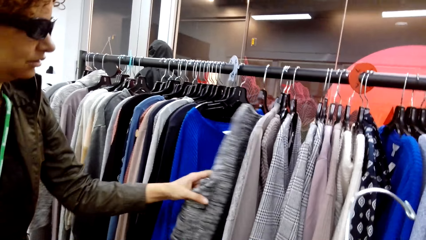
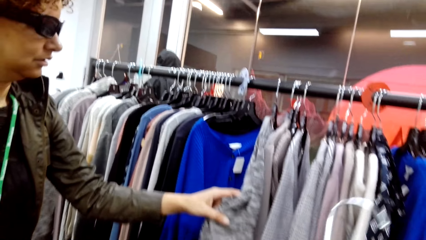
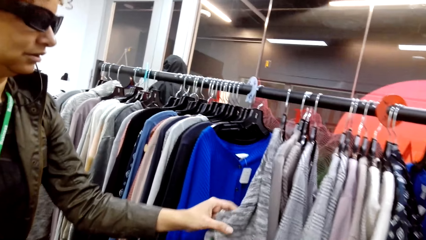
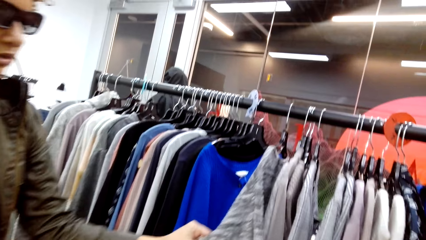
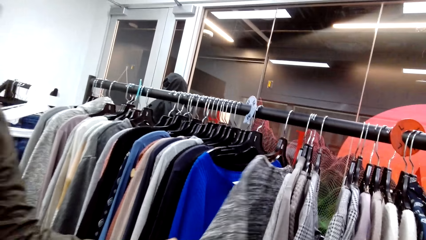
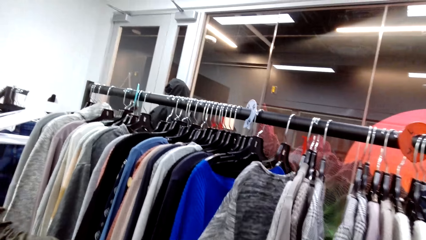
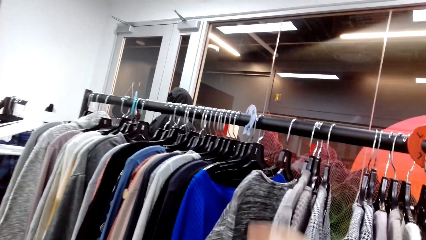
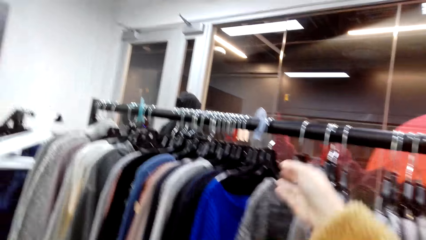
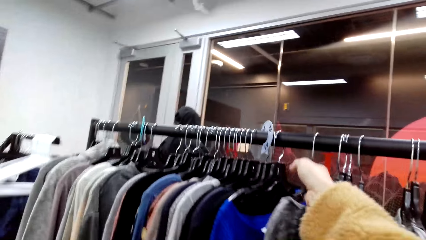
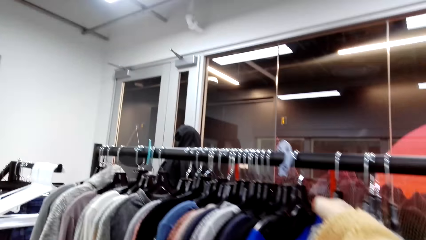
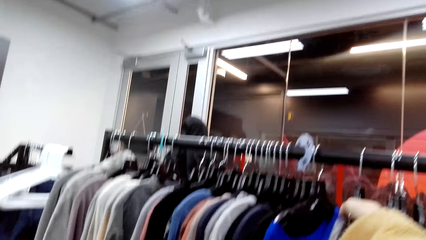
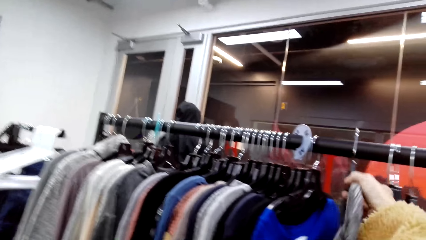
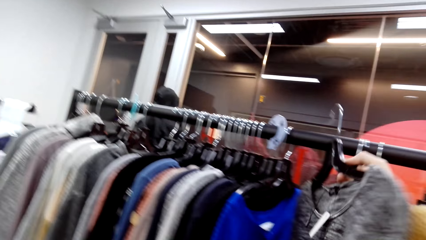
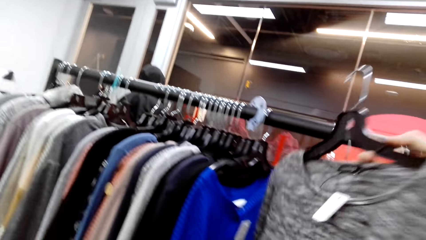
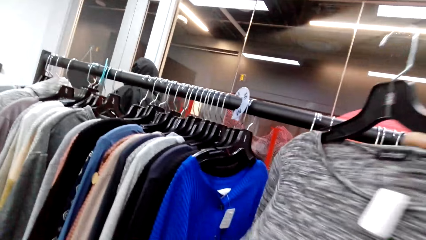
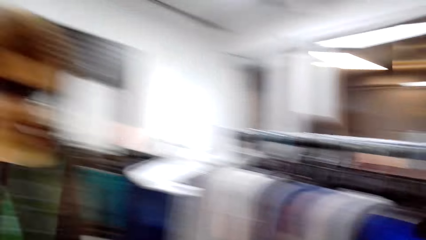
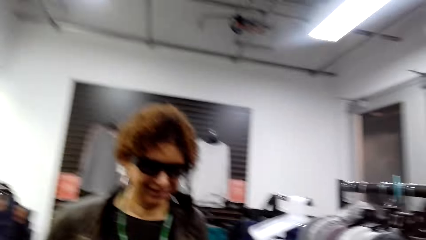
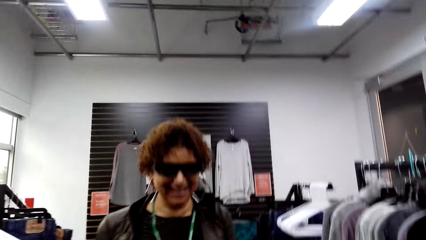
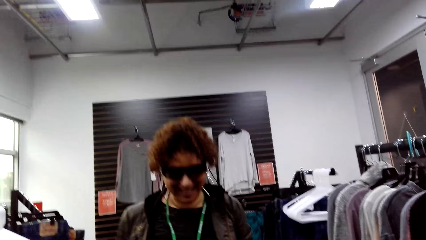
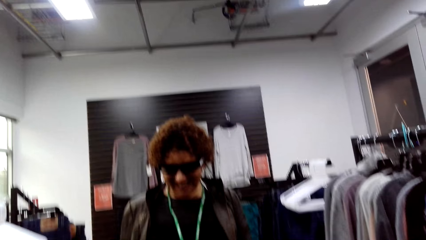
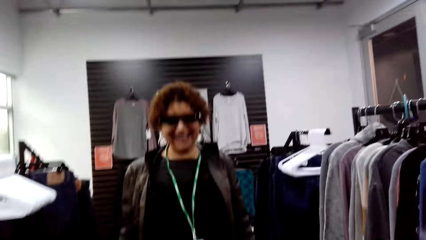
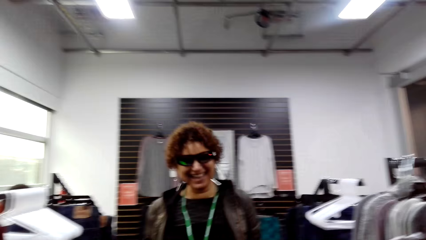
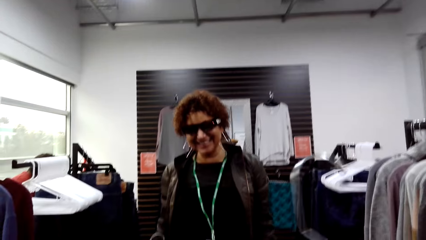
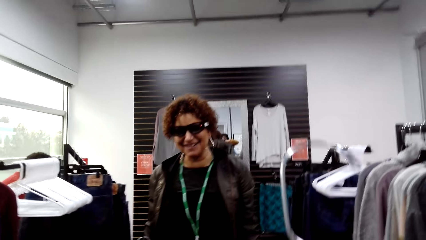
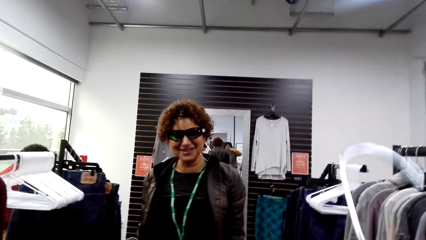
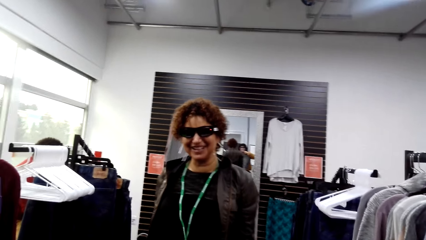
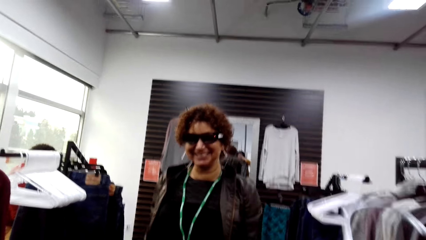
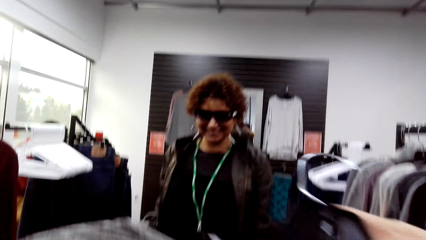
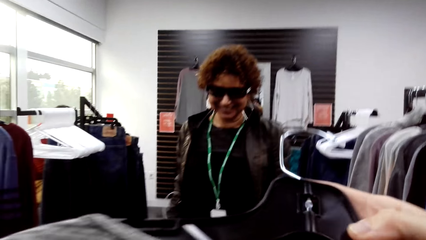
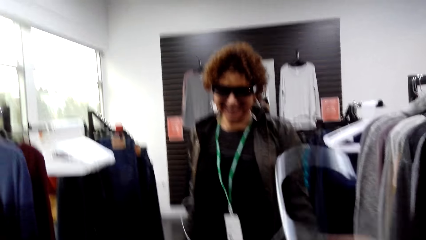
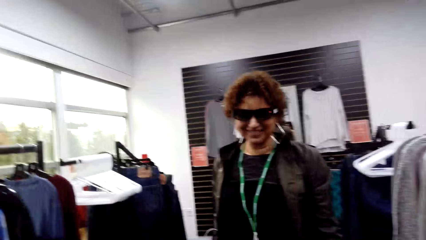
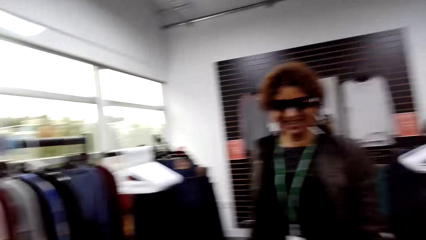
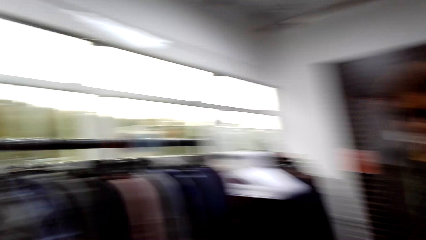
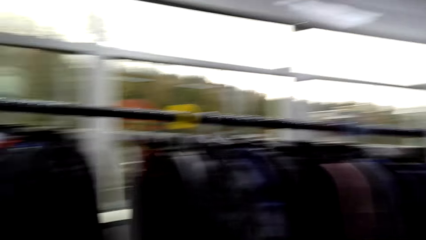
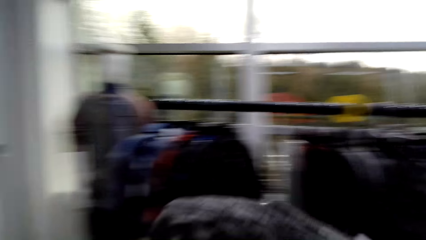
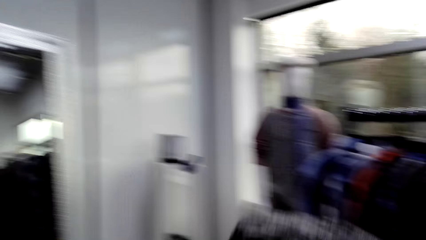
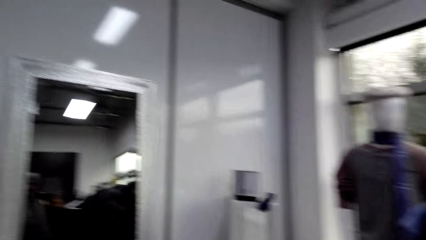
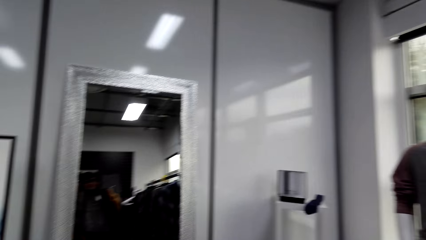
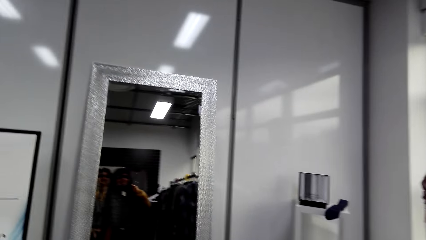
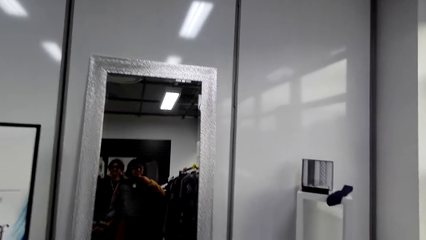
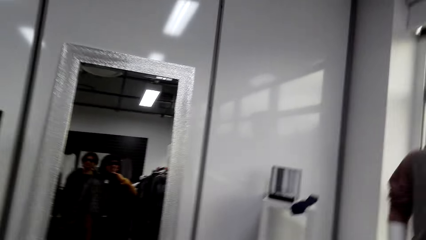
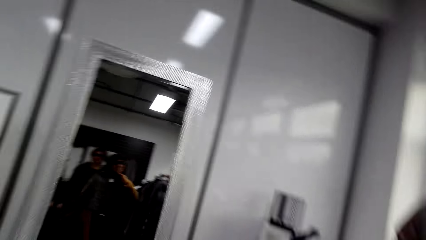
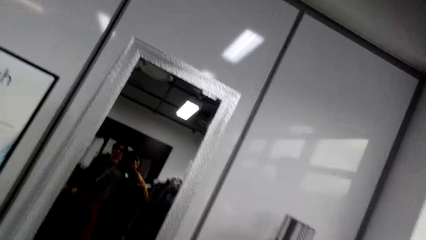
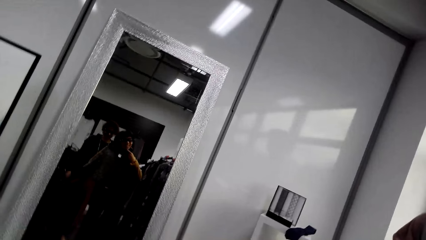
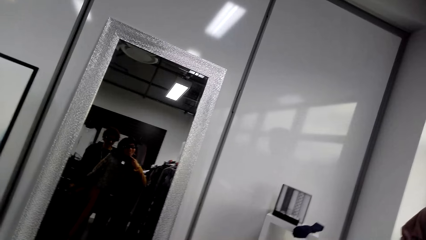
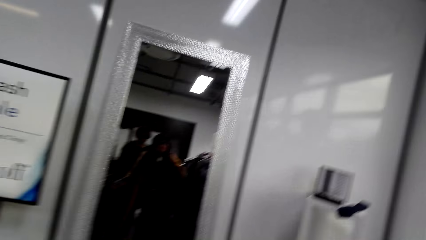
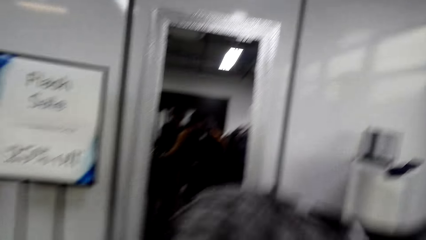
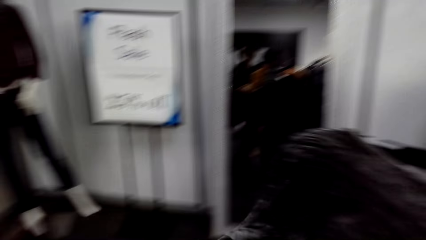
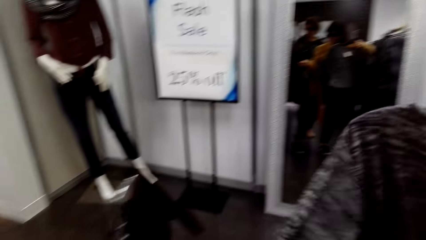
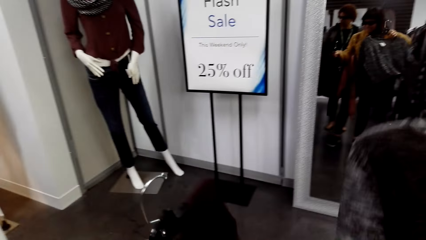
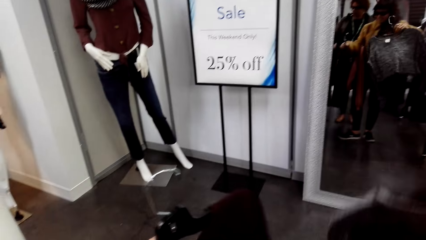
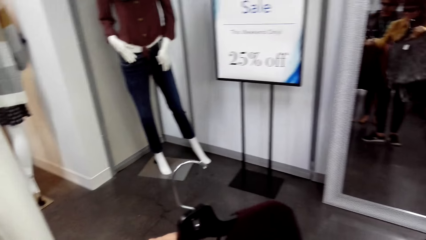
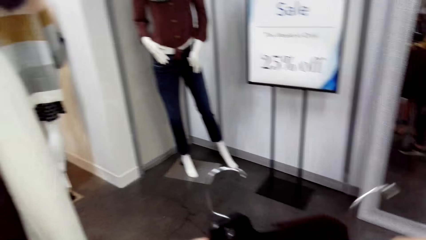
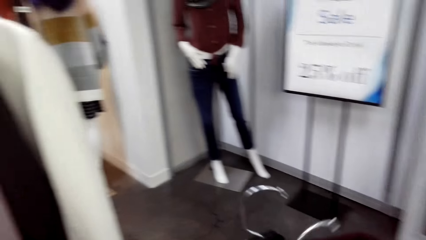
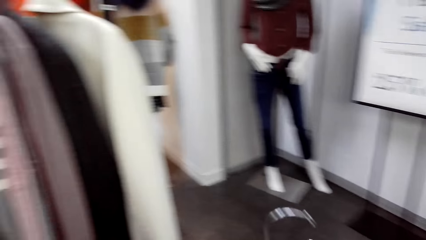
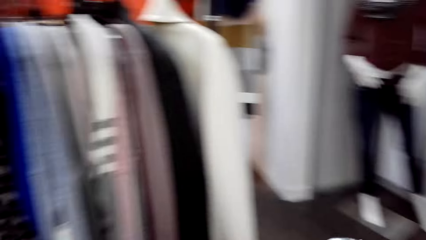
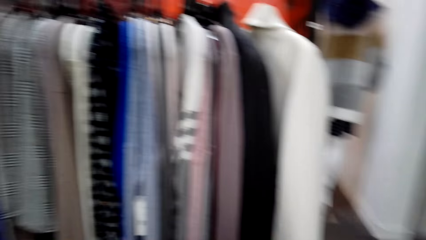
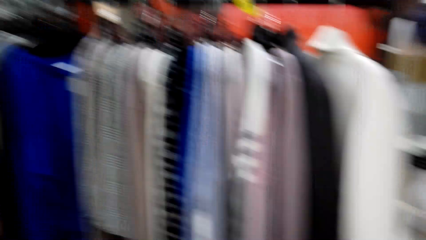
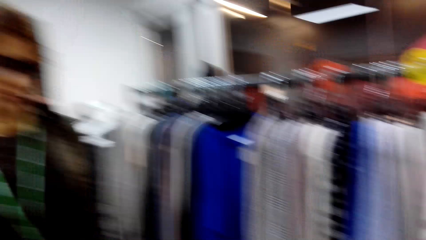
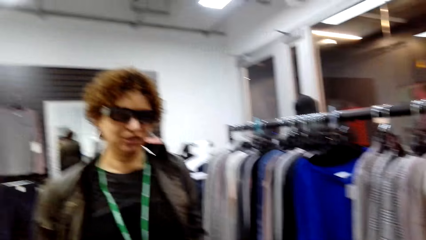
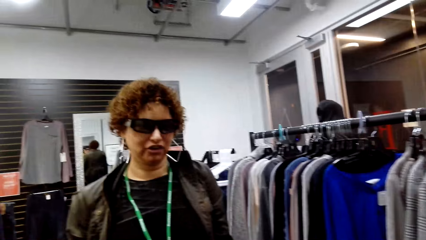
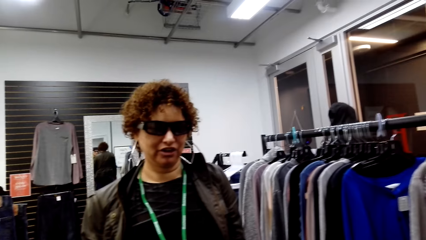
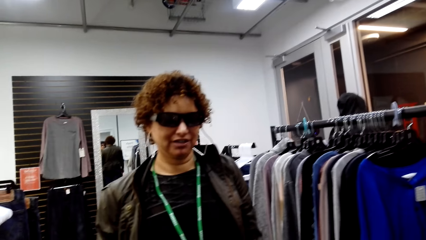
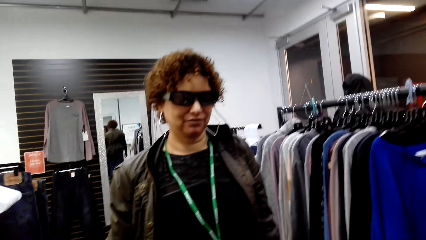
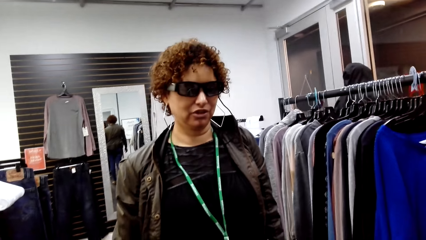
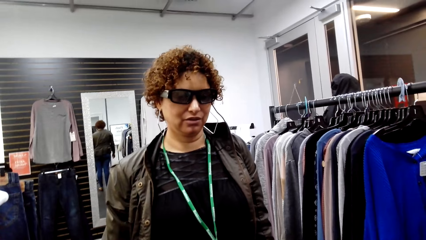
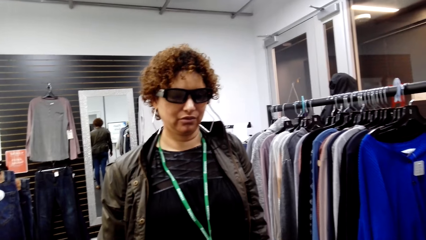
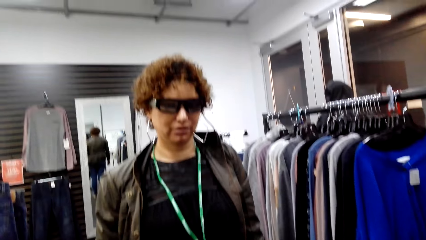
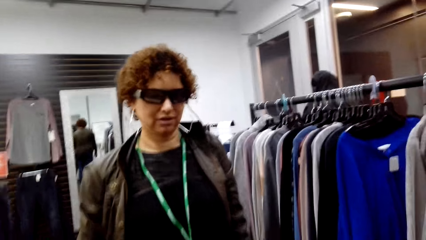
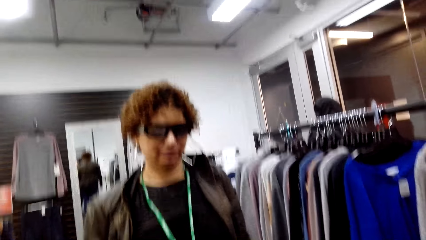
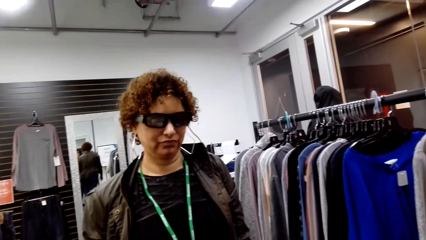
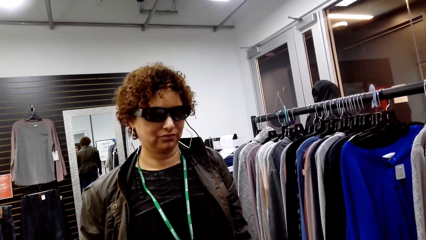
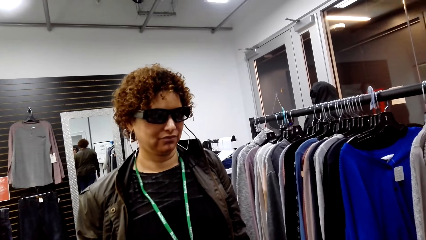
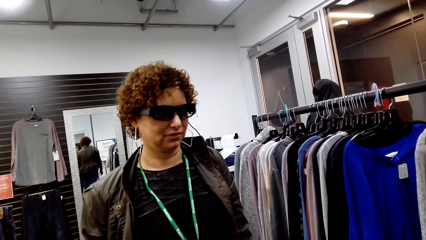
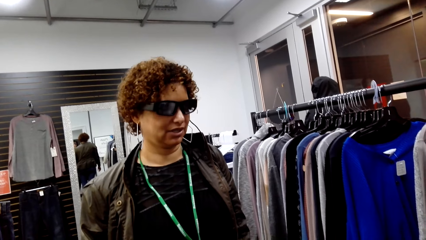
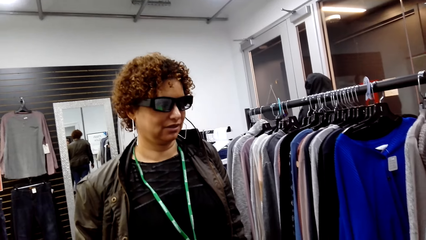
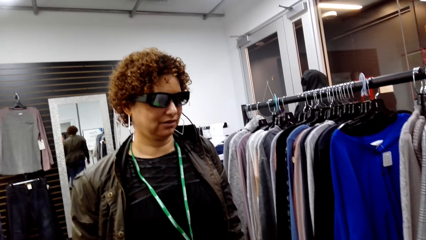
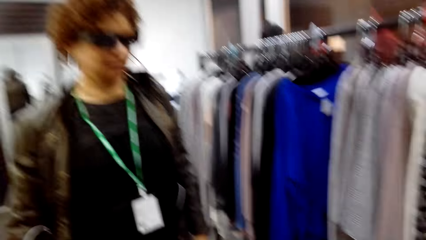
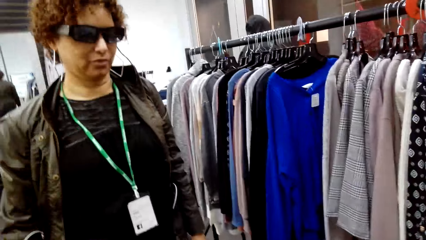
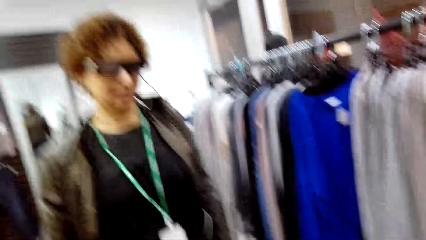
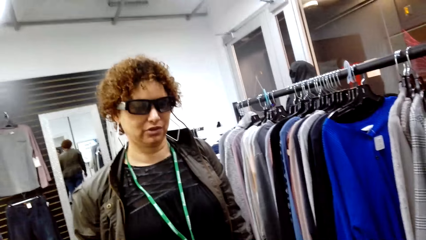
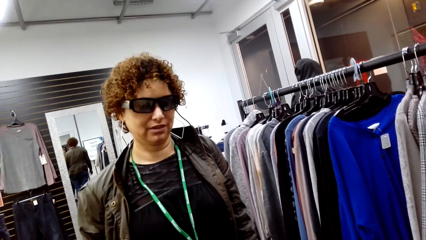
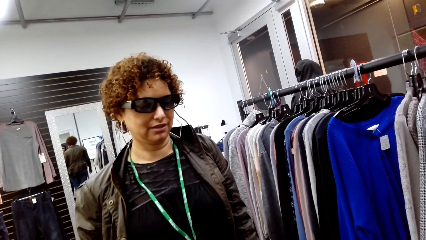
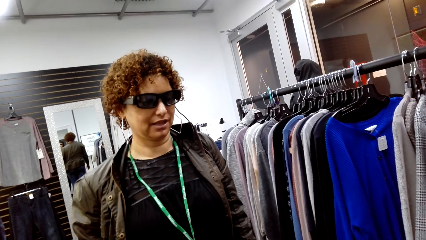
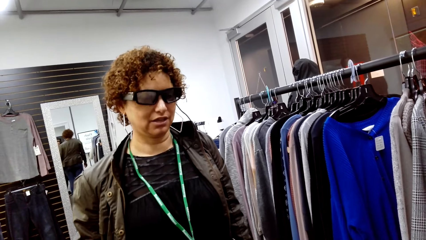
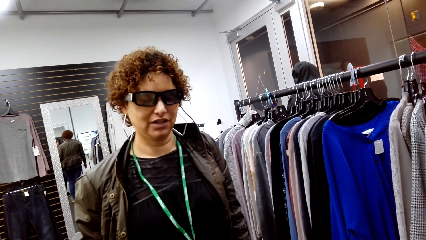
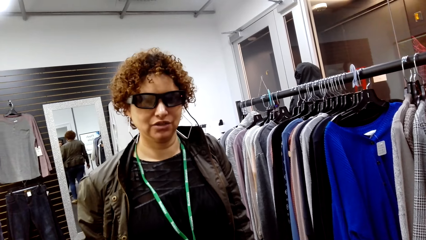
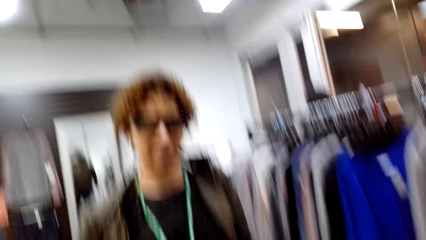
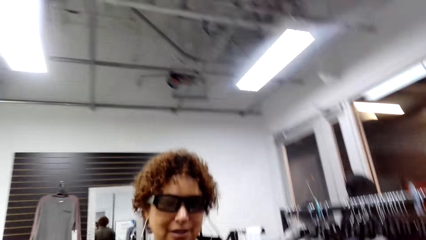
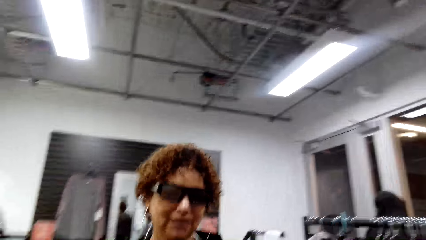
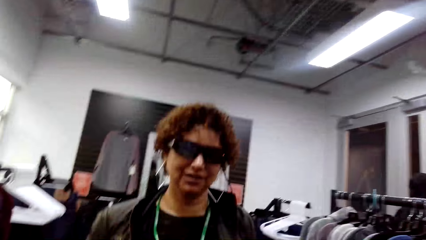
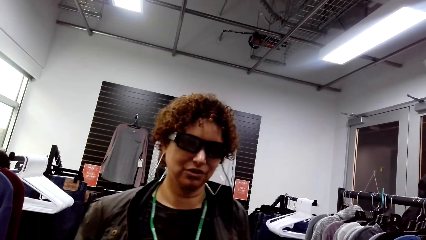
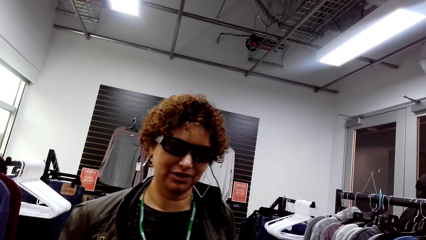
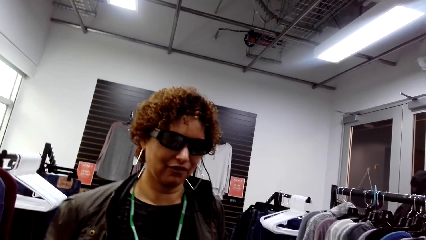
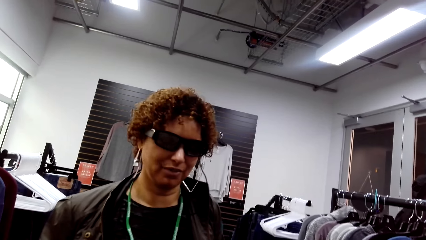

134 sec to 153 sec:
The camera wearer holds a sweater. They remove clothes from the cloth rack. A woman interacts with the camera wearer. The camera wearer moves around the boutique. They look at the woman.
